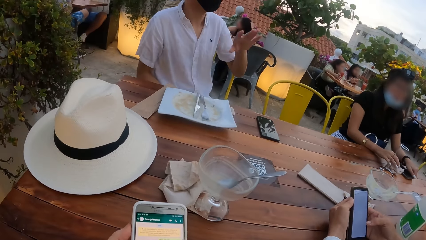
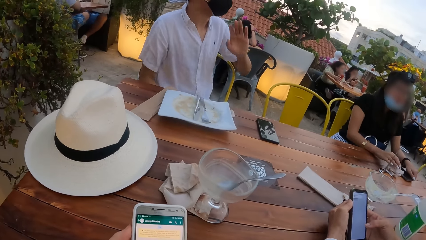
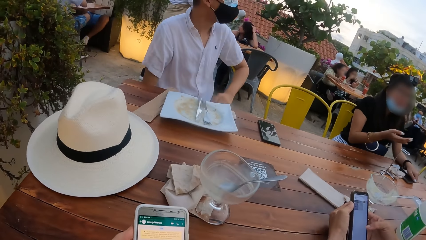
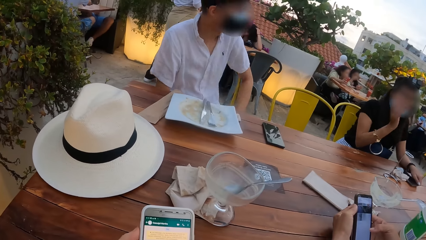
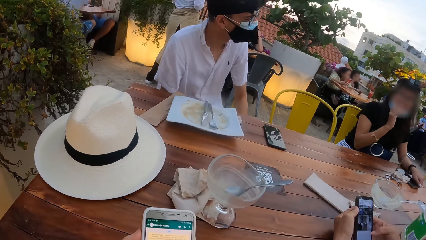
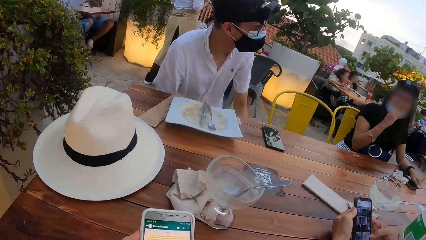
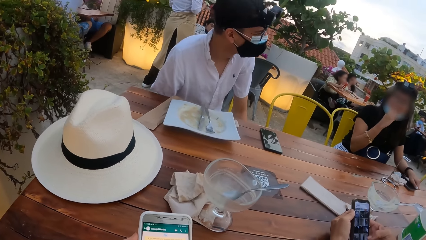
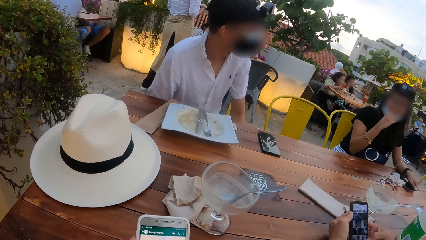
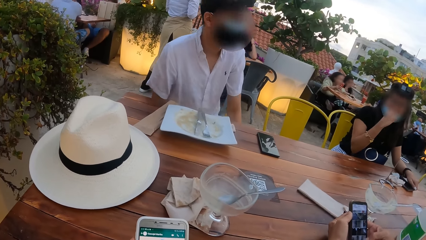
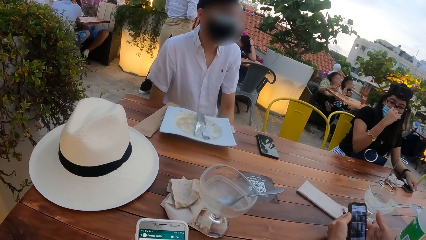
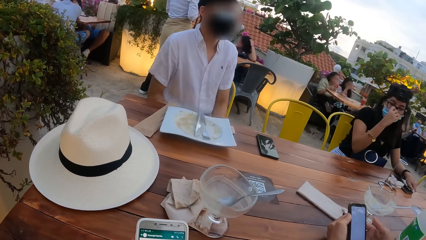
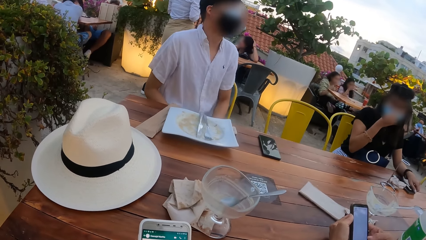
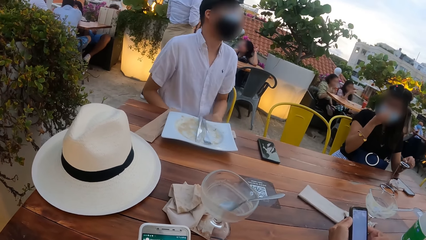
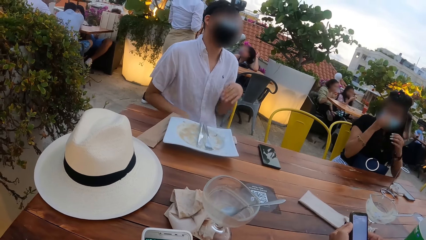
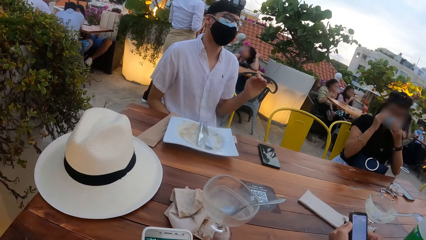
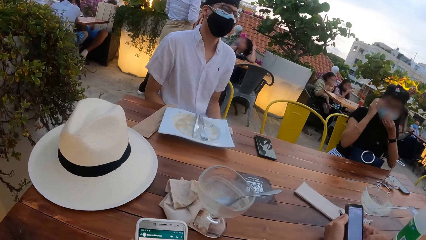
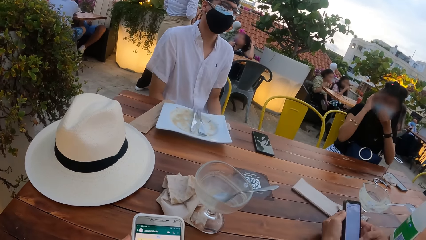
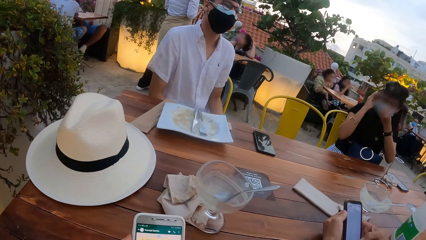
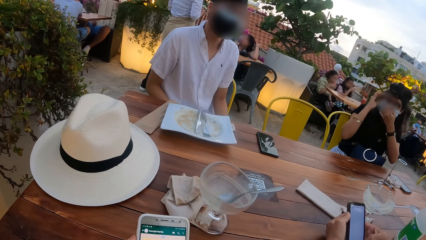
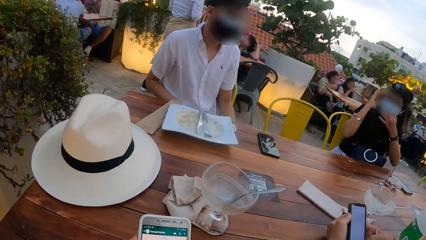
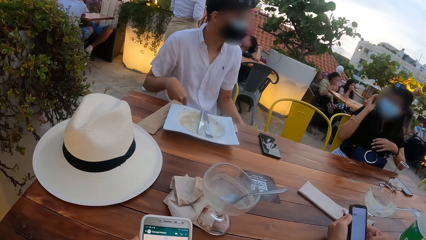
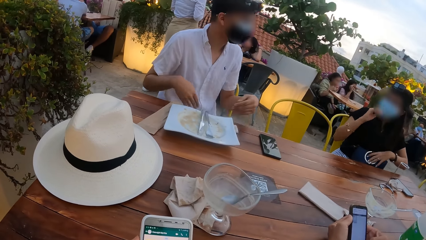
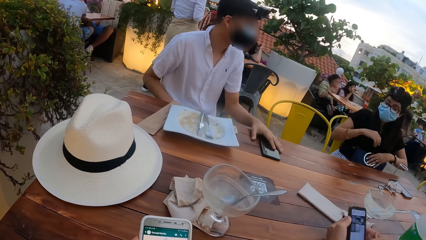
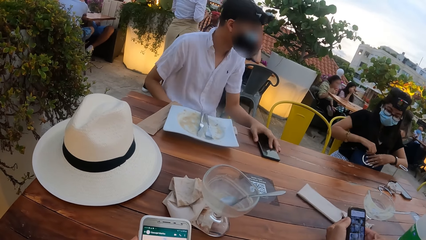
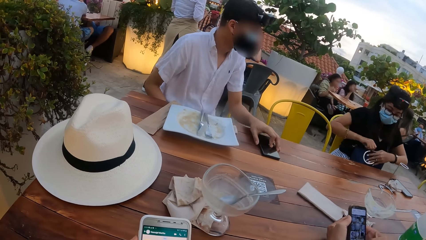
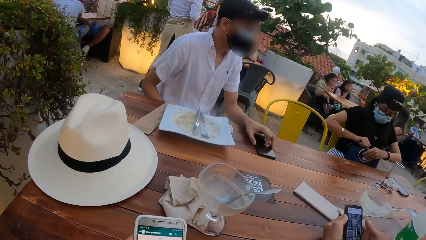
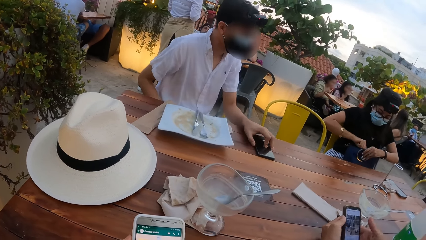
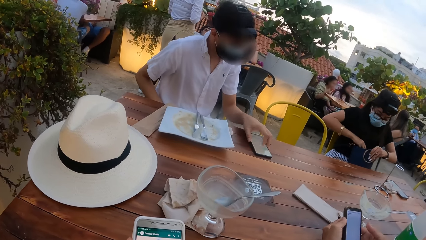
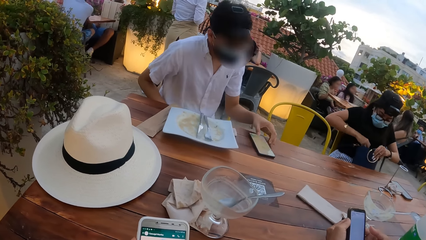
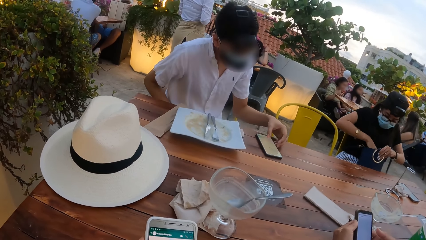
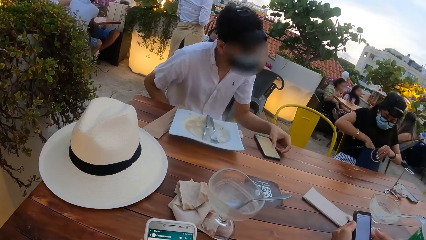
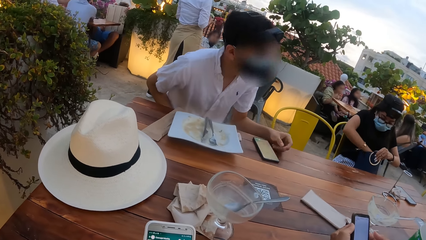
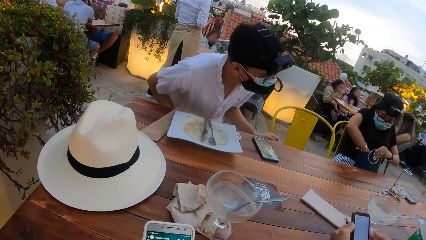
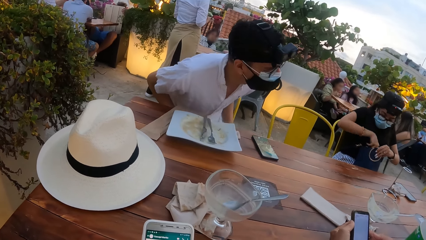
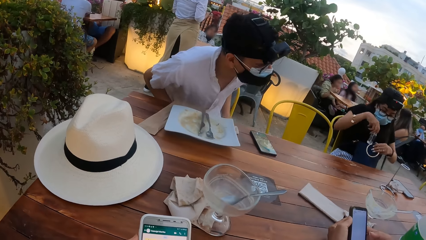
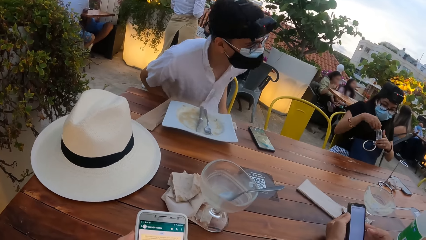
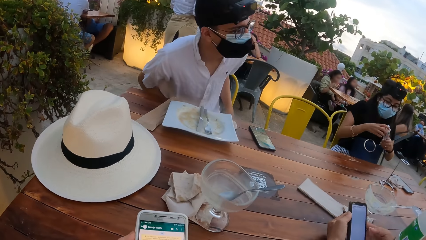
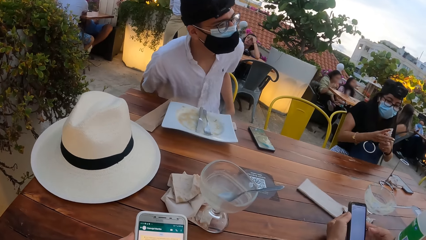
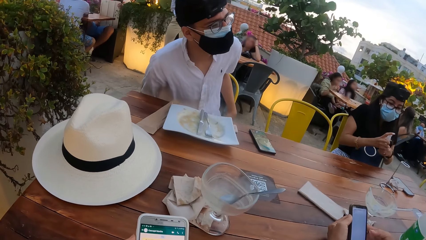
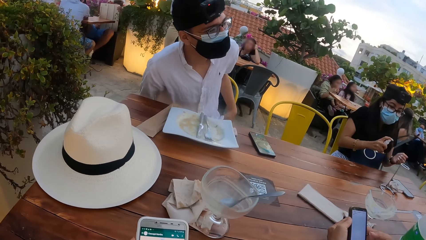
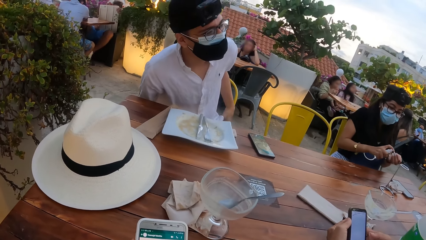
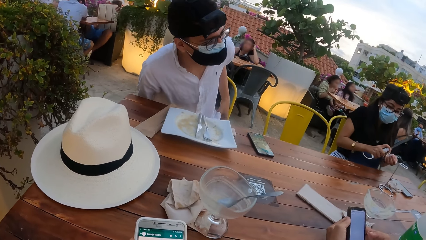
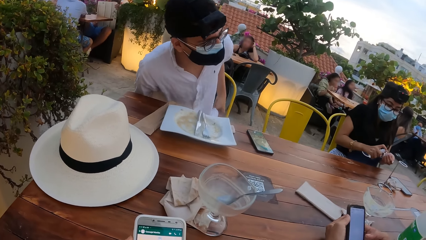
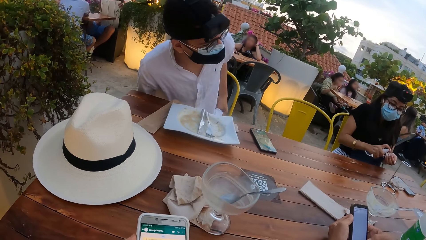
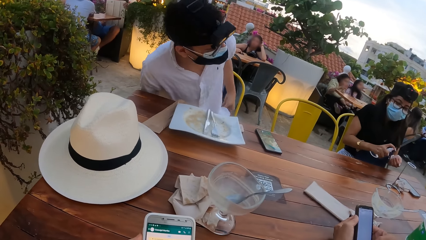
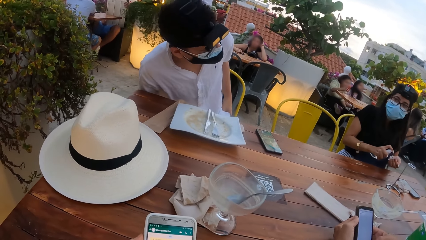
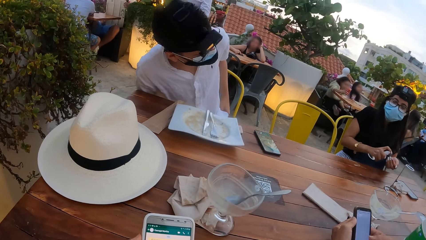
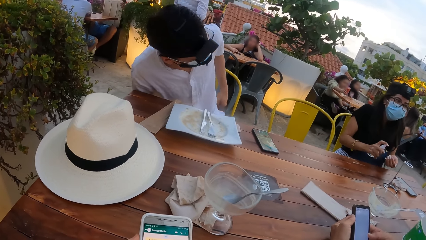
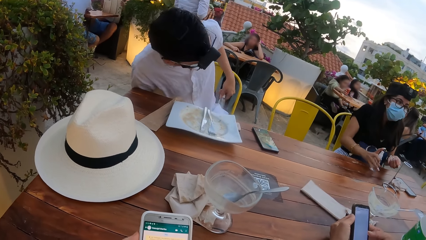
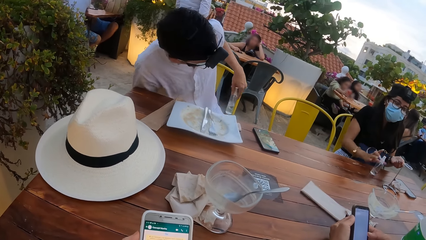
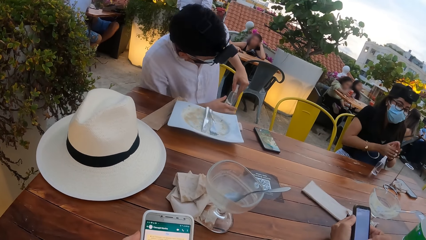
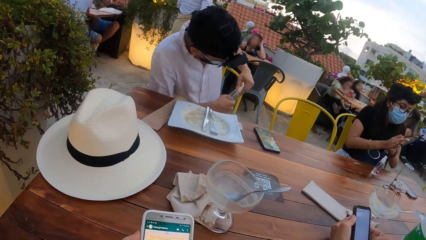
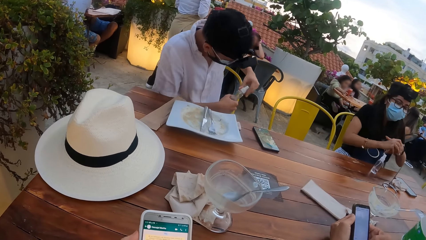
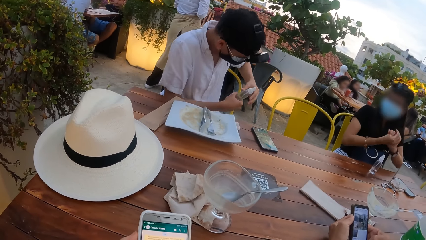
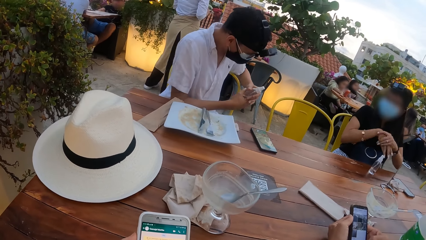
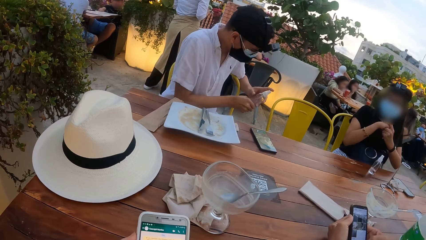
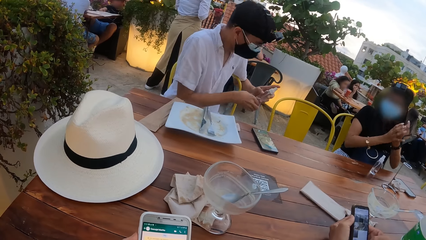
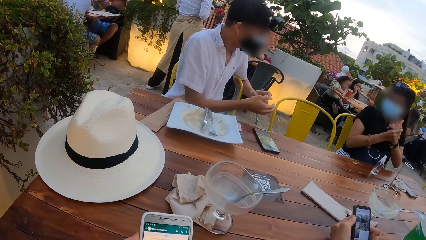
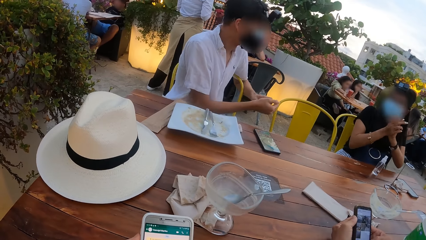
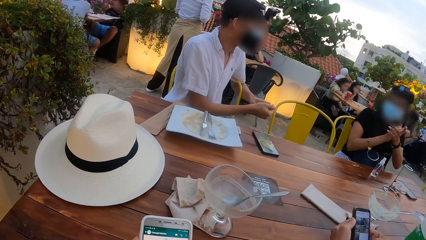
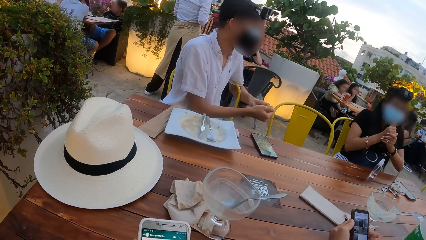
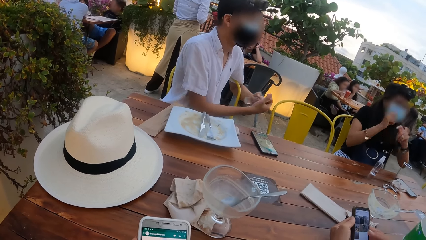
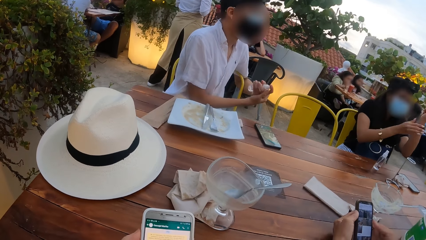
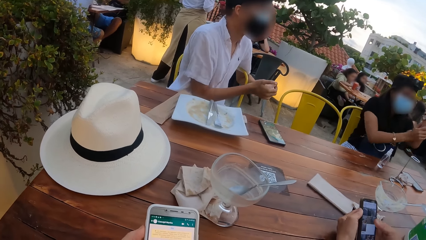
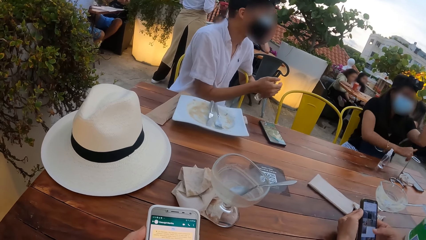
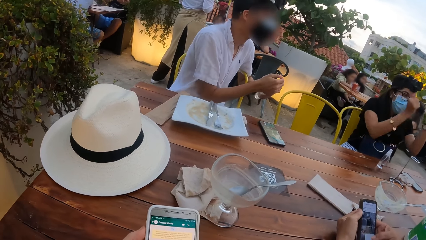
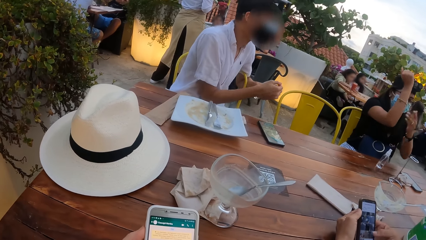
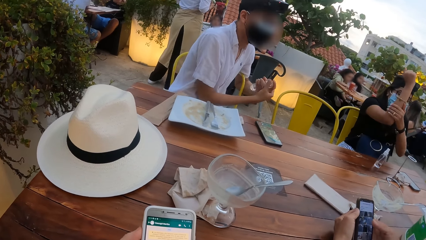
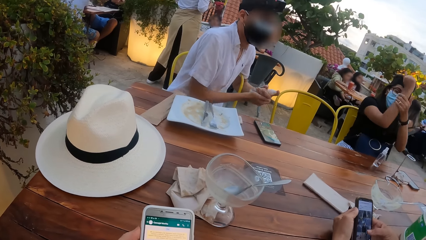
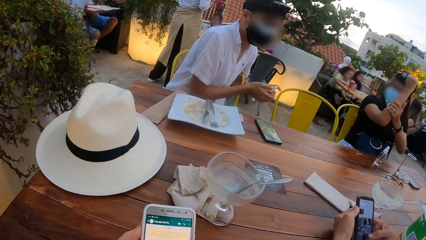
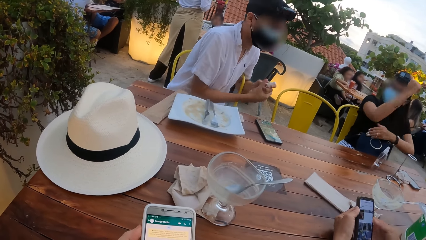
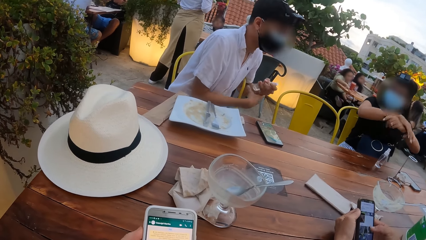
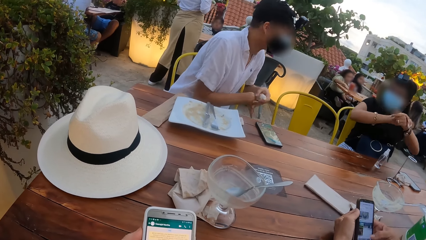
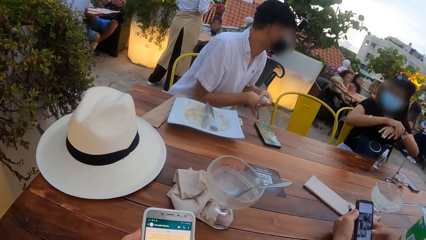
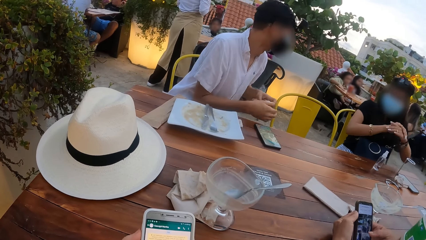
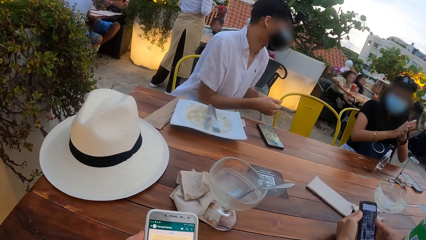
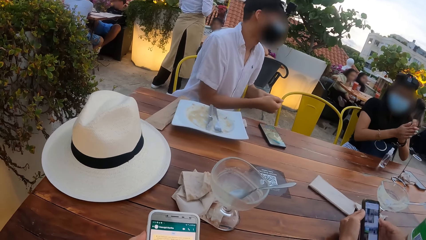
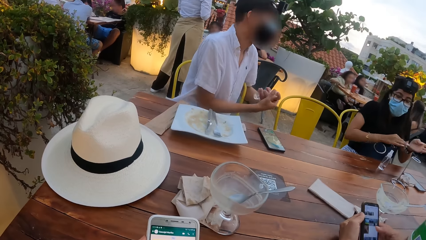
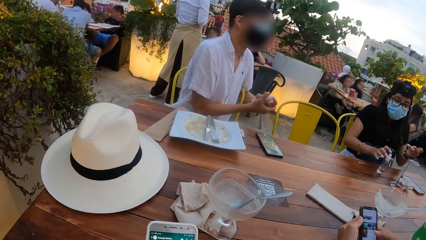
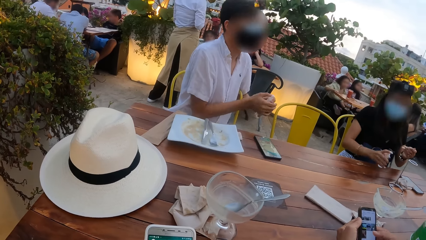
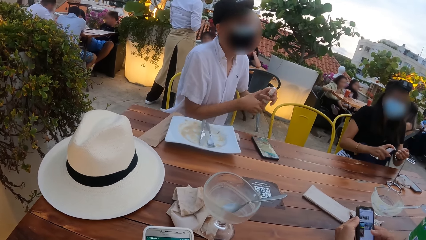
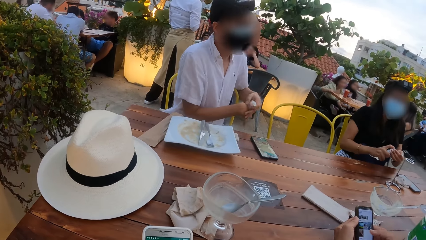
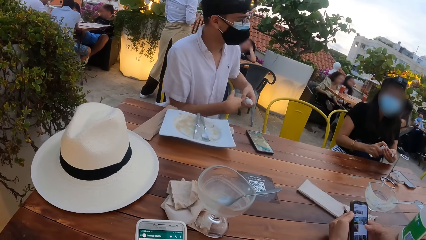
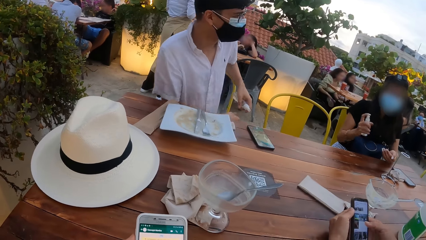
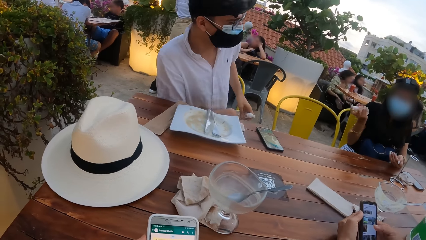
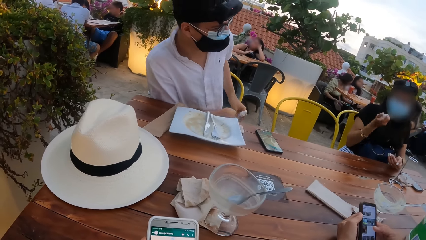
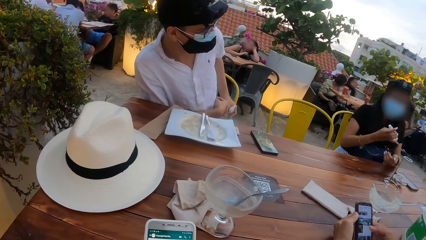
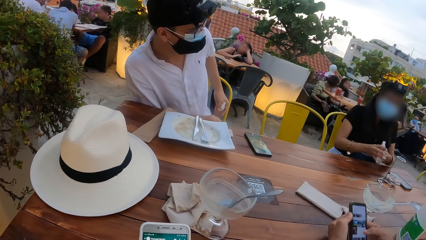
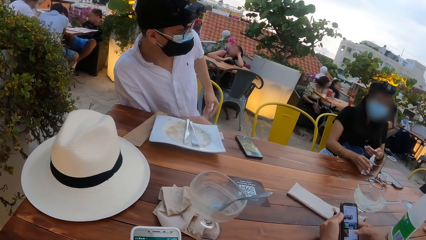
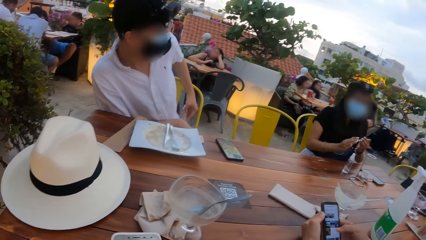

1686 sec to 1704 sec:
The camera wearer uses the phone. A woman adjusts a nose mask on her face with her right hand. She adjusts the nose mask on her face with her hands. A man talks to the woman. The woman touches a purse on her lap with her left hand. The man moves a phone on the table with his left hand. The woman touches the purse with her hands and opens the purse with her hands. The man presses the phone on the table with his left hand. The woman searches the purse with her right hand. The man presses the phone on the table with his left hand again. The woman picks a bottle of sanitizer from the purse with her right hand and holds the bottle of sanitizer in her hands. She sprays sanitizer from the bottle of sanitizer in her right hand to her left hand. The man picks another bottle of sanitizer from a pocket of his trouser with his left hand. The woman drops the bottle of sanitizer in her right hand on the table and rubs her hands together. The man holds the bottle of sanitizer in his hands, sprays sanitizer from the bottle of sanitizer in his left hand to his right hand, and rubs his hands together. The woman rubs her left elbow with her right hand and rubs her right elbow with her left hand. The camera wearer uses the phone. The man sprays sanitizer from the bottle of sanitizer in his left hand to his right hand. The woman picks the bottle of sanitizer from the table with her right hand and sprays sanitizer from the bottle of sanitizer in her right hand to her left hand. The man puts the bottle of sanitizer in his left hand in the pocket of his trouser. The woman drops the bottle of sanitizer in her right hand on the table.
